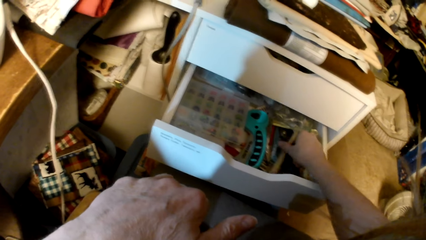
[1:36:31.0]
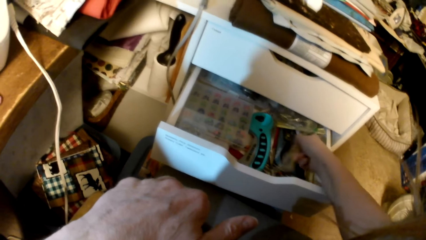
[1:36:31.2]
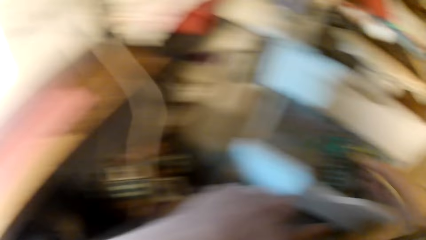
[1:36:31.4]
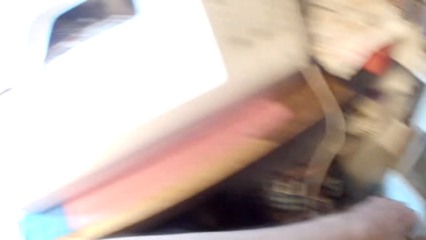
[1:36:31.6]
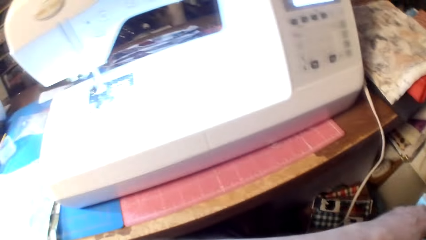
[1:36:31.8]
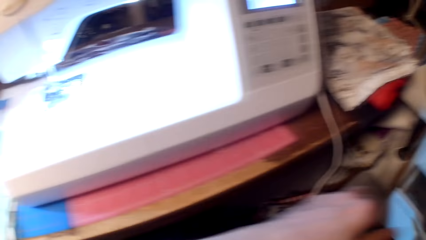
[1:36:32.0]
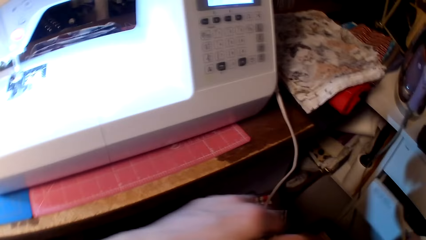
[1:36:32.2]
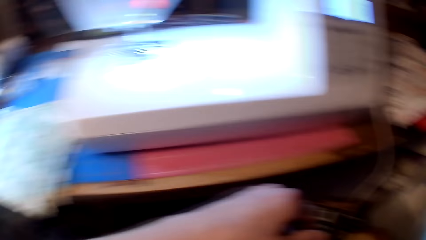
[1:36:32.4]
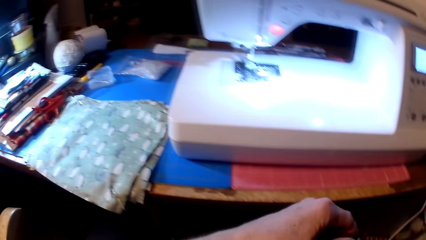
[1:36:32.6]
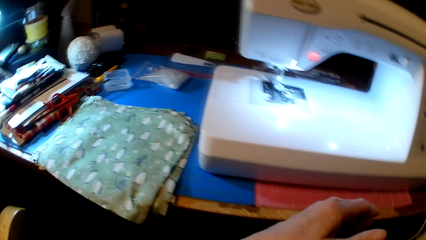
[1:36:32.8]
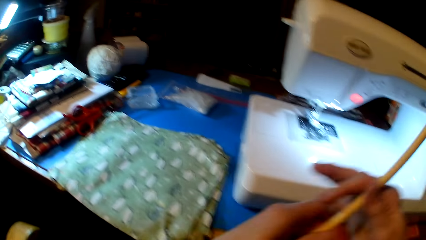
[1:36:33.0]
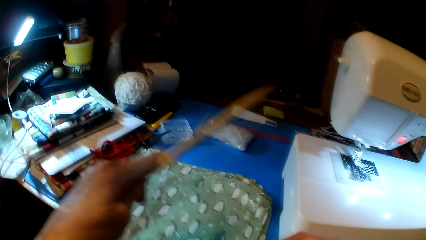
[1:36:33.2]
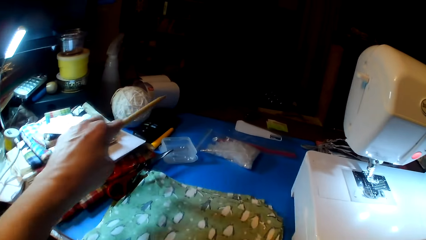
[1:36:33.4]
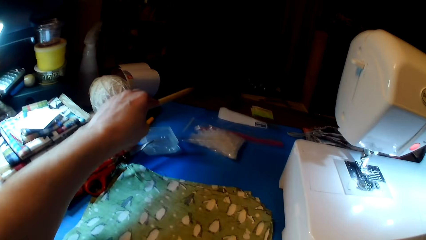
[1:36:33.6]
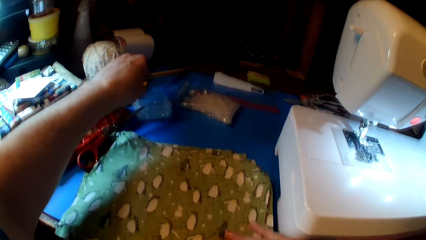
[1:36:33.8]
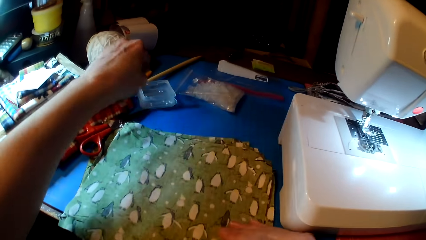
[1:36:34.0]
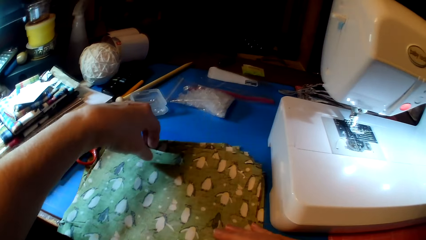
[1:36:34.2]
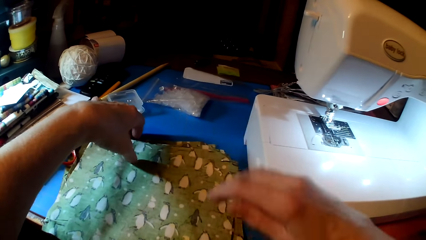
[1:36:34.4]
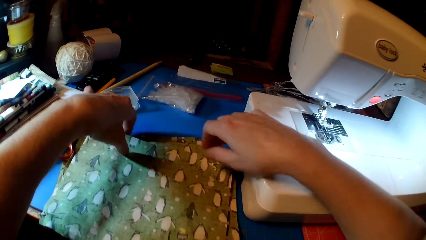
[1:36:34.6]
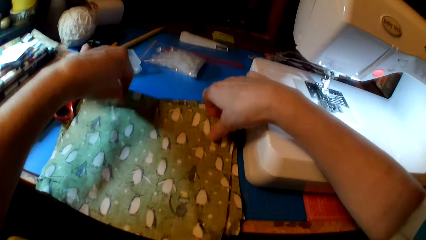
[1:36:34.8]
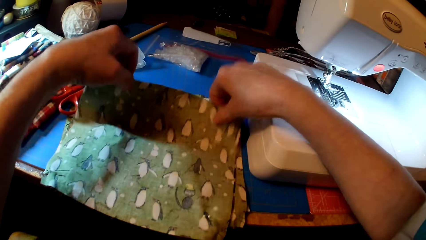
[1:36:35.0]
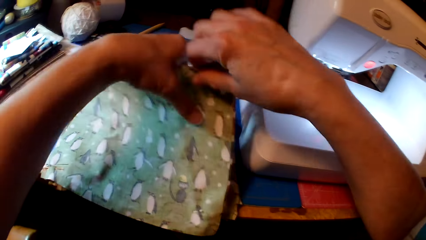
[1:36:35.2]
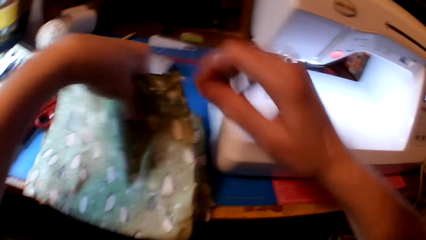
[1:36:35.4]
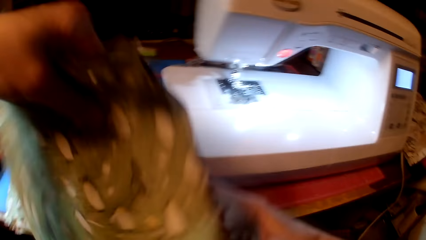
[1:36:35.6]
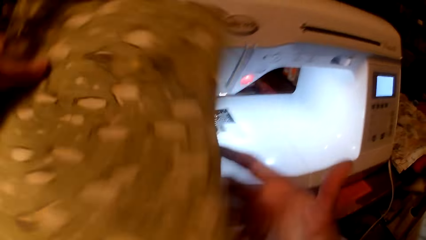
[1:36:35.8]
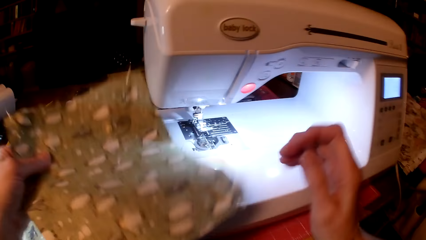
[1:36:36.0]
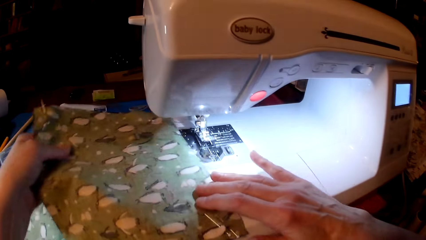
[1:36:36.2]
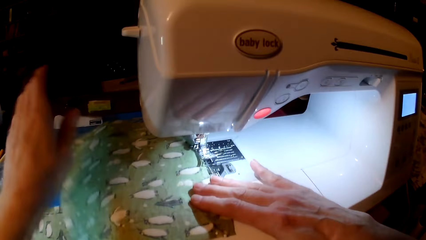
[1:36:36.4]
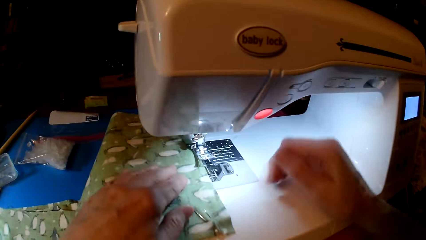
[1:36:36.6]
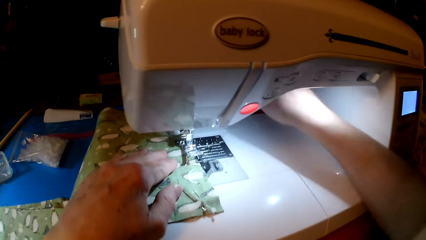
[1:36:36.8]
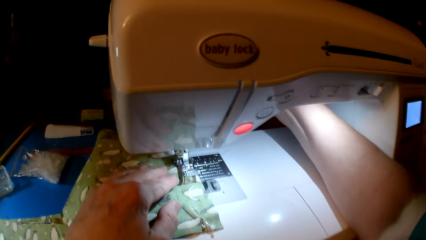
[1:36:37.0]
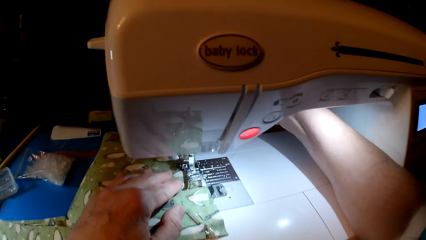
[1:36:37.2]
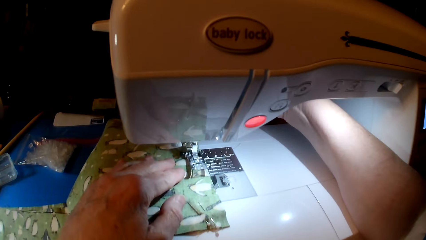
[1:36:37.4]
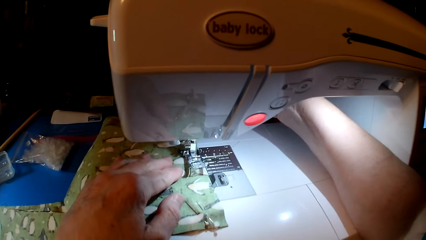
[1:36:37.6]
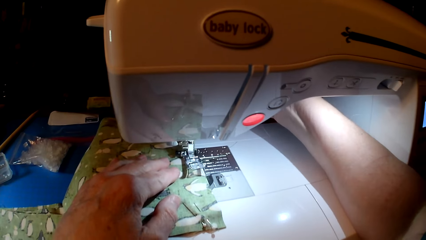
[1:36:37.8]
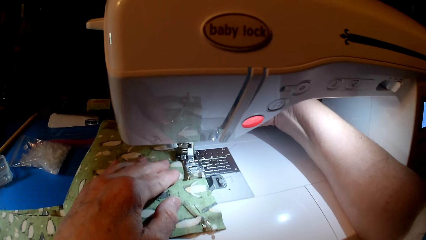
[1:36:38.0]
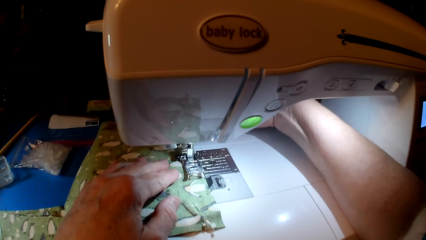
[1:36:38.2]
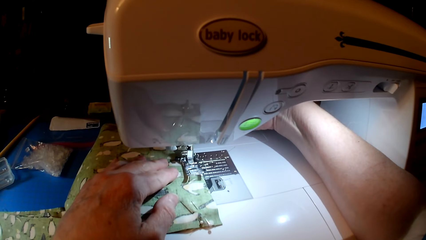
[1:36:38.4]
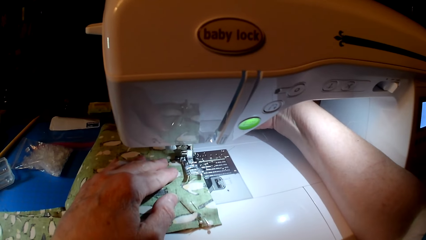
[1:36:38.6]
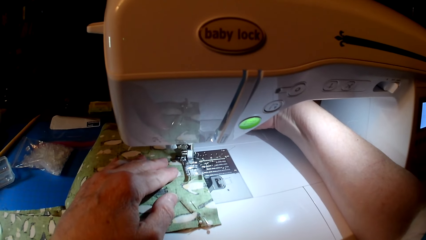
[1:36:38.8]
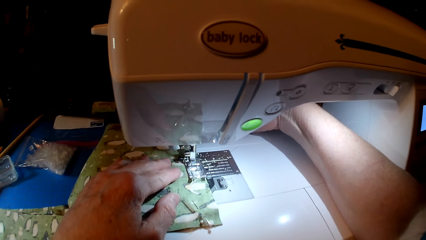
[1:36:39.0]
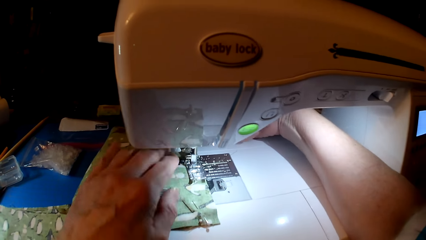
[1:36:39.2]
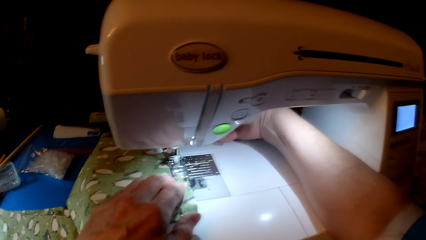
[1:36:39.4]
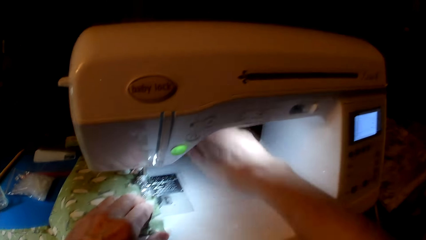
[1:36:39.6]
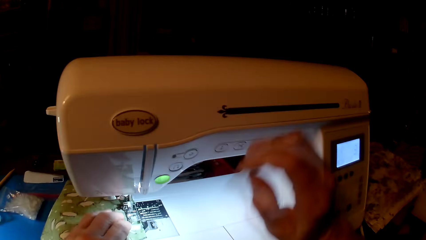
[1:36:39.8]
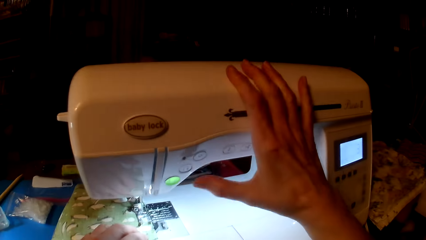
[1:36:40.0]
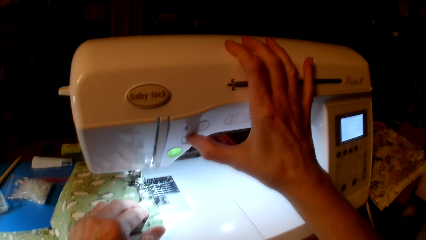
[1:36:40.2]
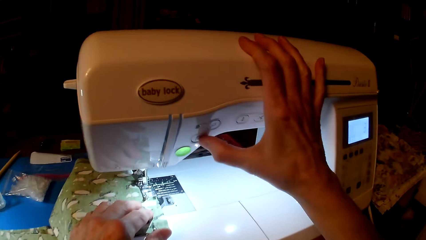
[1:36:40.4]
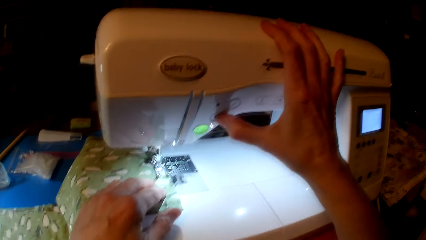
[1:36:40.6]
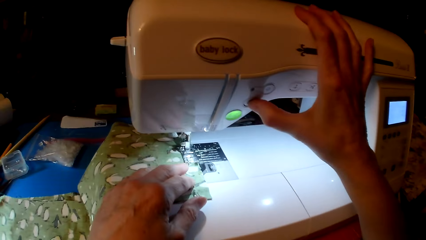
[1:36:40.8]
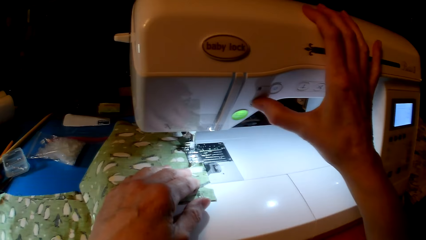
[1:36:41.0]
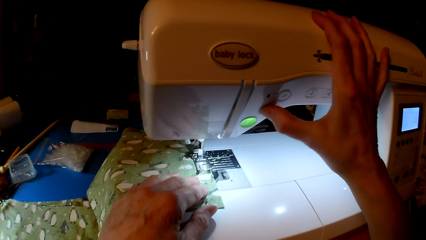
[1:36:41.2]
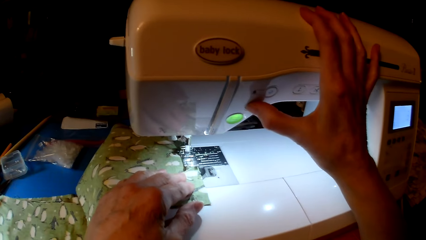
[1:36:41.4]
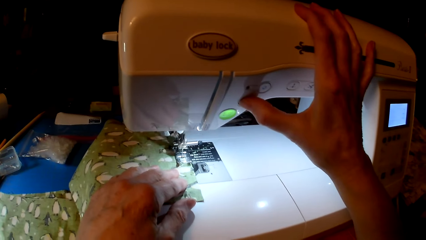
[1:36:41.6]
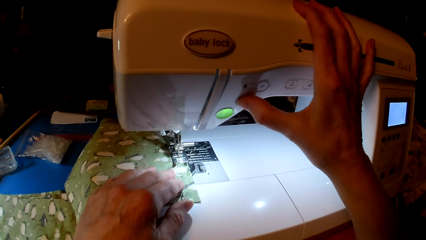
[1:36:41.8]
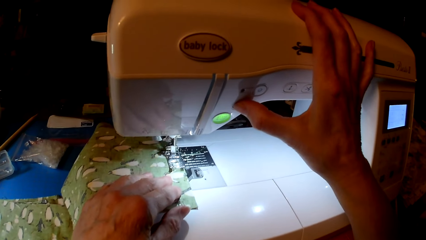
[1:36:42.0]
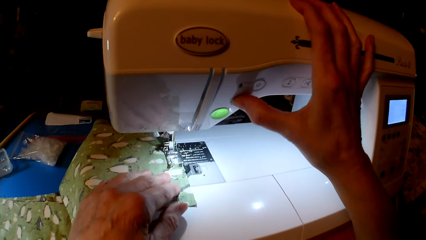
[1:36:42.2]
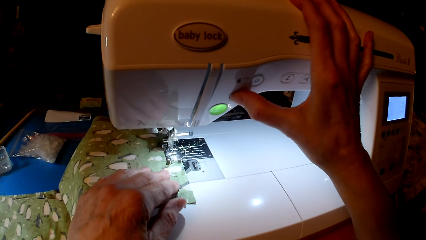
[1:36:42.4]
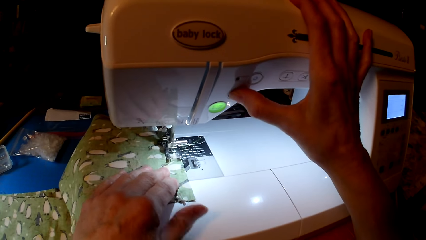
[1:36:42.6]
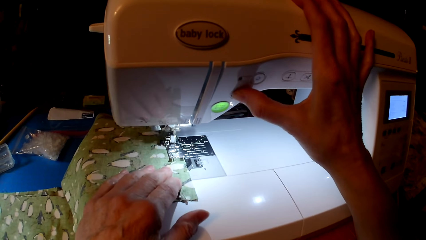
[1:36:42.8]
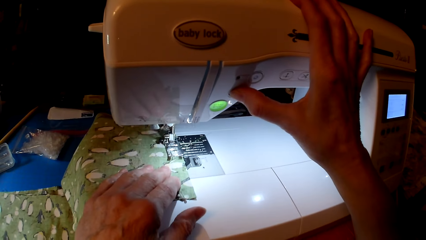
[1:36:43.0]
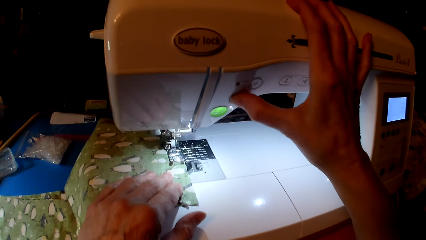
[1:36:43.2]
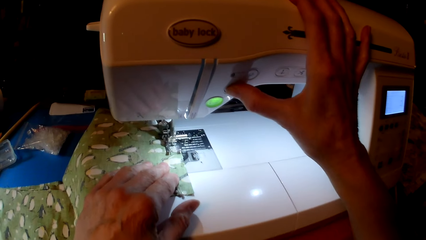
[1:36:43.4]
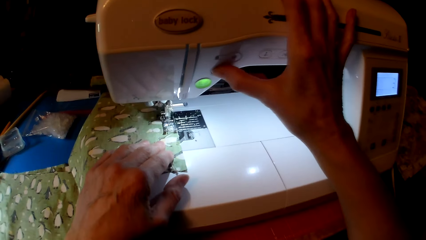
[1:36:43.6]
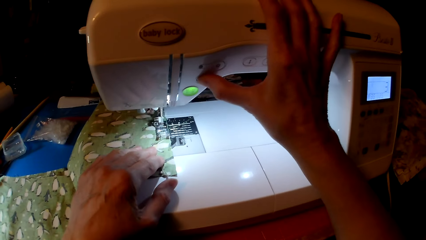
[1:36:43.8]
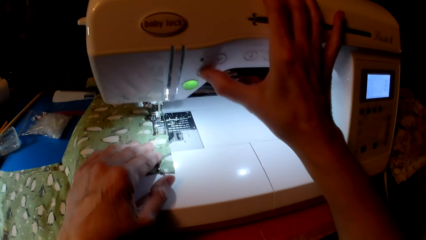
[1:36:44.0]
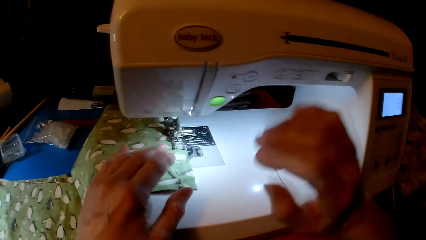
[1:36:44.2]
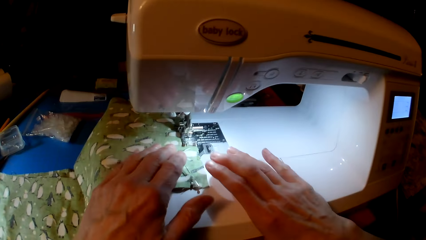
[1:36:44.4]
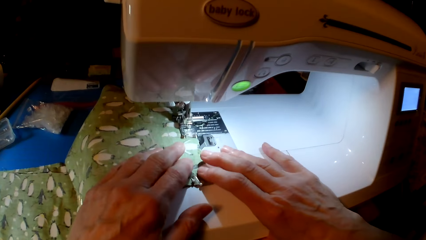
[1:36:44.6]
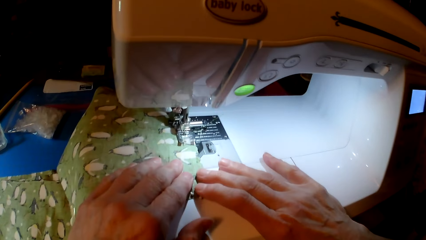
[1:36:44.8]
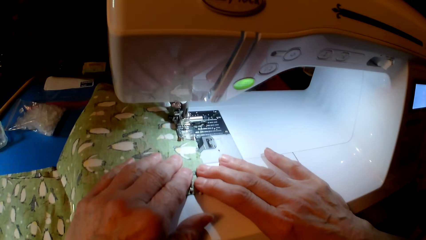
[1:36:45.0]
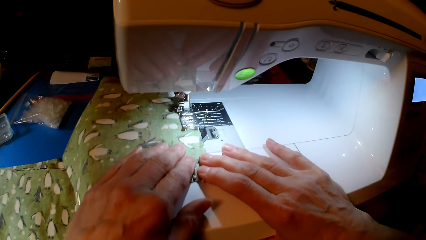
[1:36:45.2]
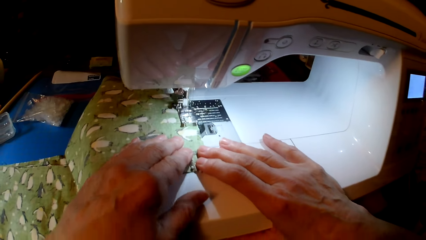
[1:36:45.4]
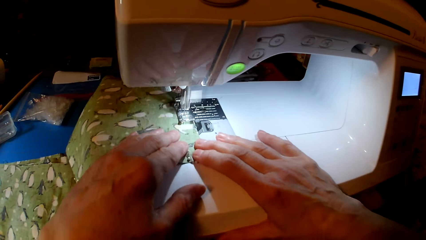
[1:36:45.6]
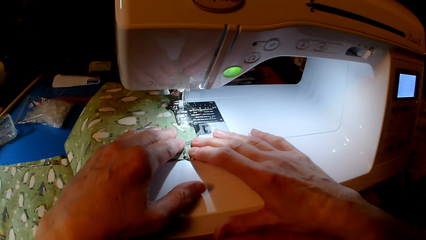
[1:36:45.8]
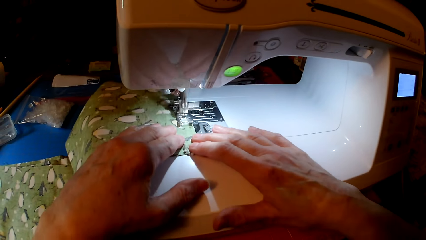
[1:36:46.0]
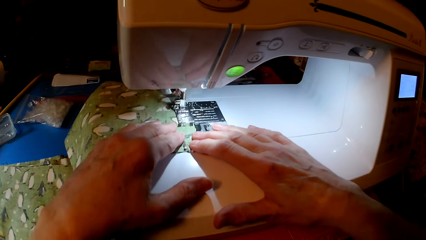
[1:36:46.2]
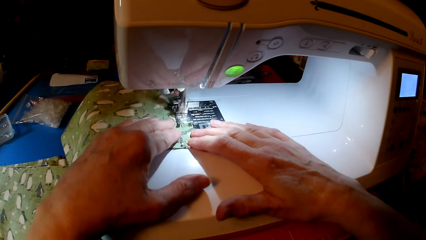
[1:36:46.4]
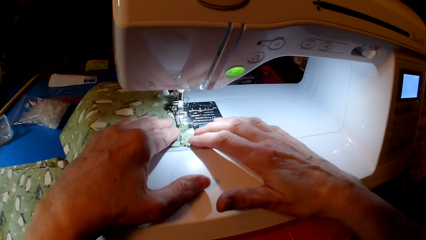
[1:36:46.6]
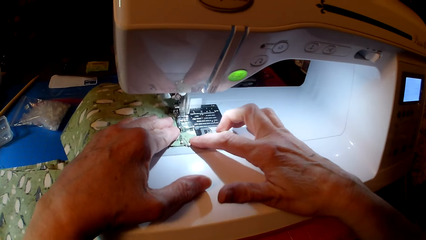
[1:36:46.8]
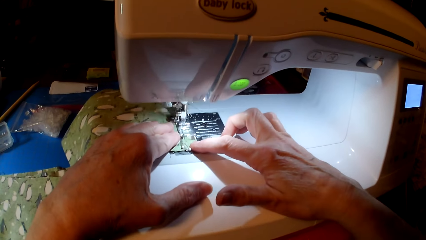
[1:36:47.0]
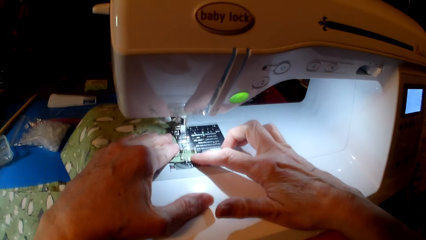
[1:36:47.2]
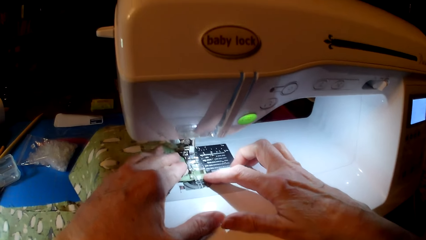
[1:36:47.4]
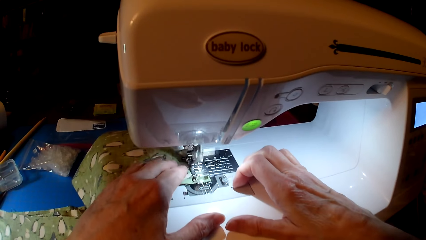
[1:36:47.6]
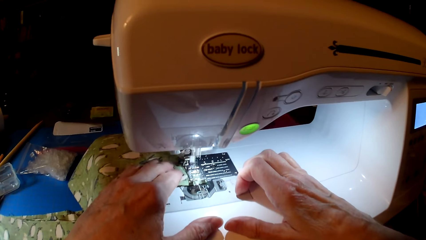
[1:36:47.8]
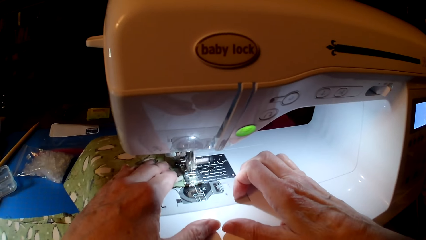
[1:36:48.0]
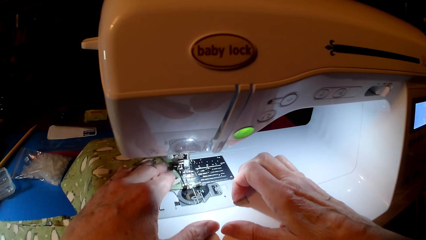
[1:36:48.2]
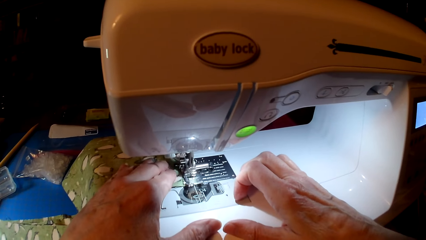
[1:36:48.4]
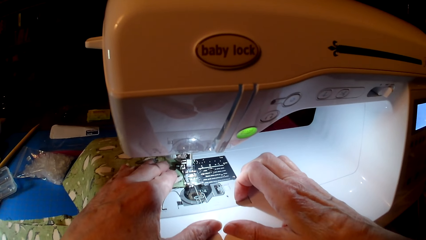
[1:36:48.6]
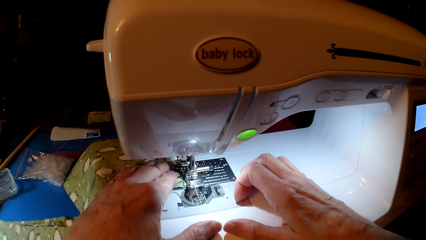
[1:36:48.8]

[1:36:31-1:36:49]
The camera wearer picks up a pen in the drawer. They put the pen on the table. They pick up fabrics or clothes. They put the fabrics on the sewing machine. They sew. They hold the sewing machine. They press the sewing machine. They sew the clothes.
